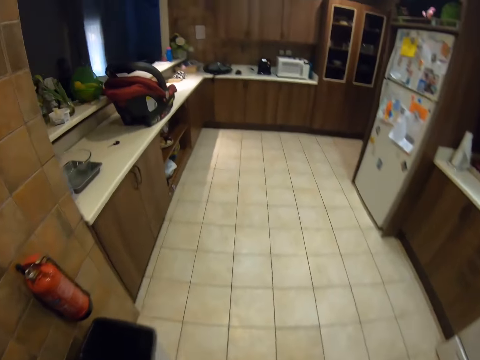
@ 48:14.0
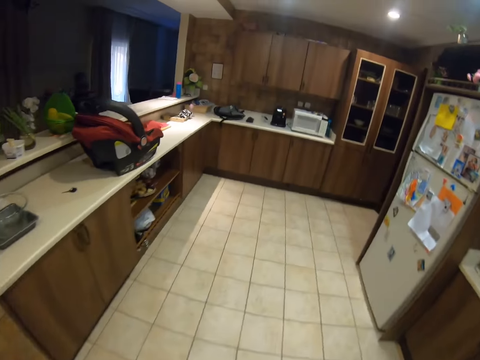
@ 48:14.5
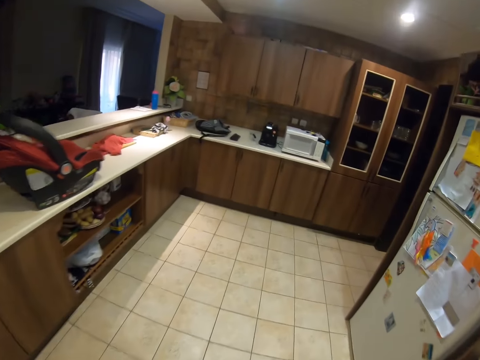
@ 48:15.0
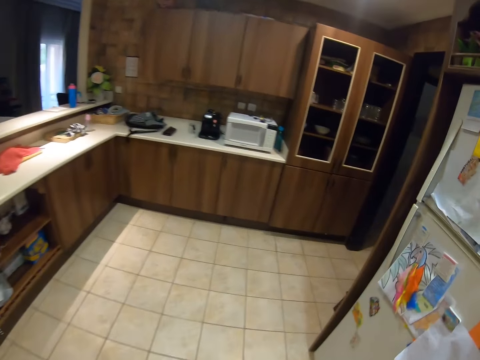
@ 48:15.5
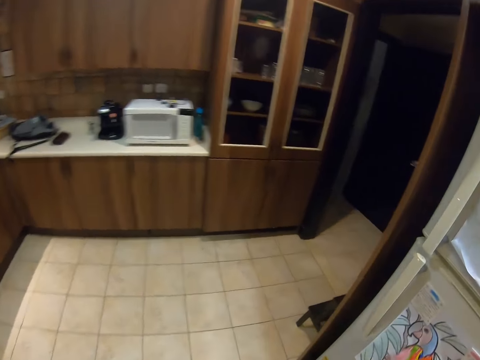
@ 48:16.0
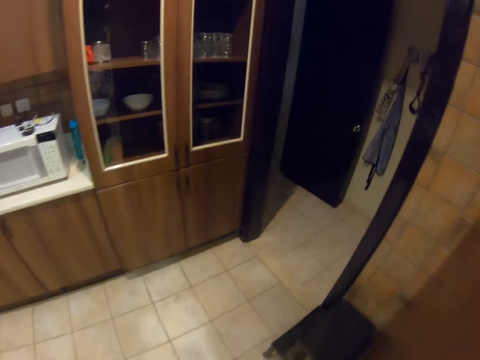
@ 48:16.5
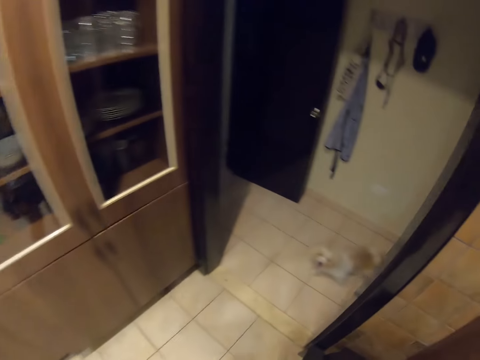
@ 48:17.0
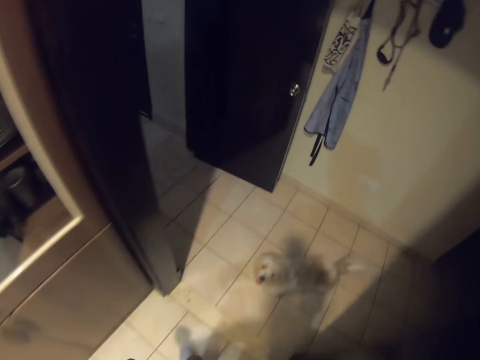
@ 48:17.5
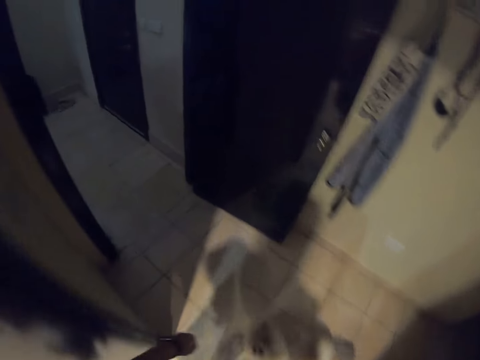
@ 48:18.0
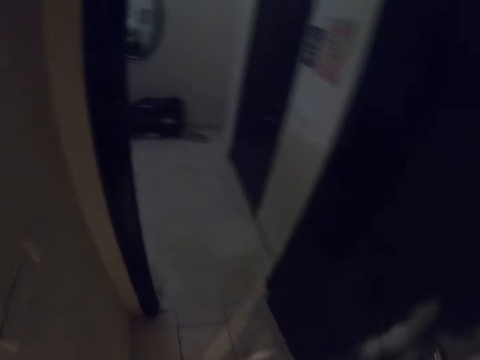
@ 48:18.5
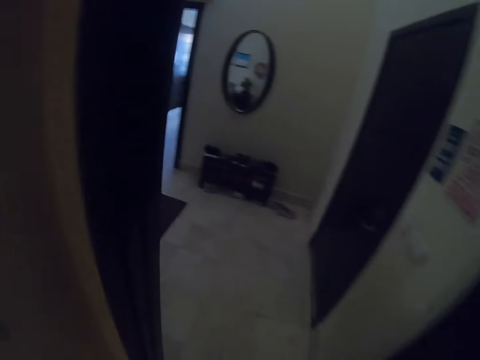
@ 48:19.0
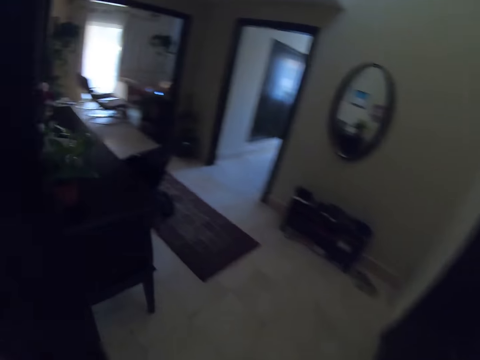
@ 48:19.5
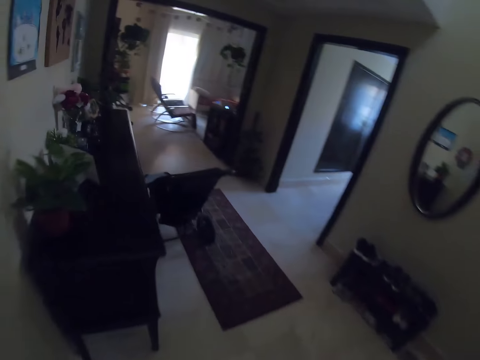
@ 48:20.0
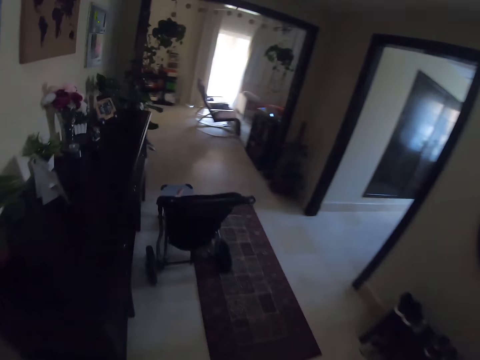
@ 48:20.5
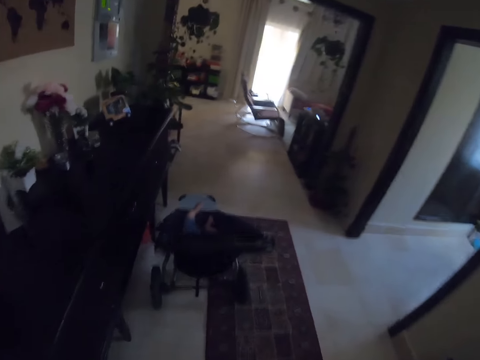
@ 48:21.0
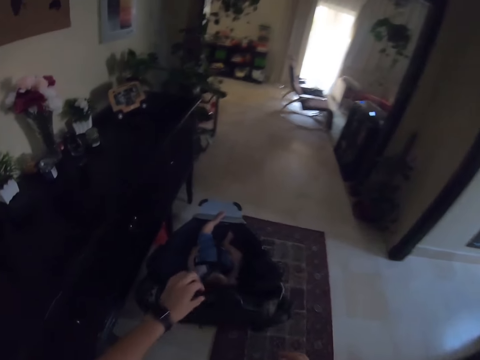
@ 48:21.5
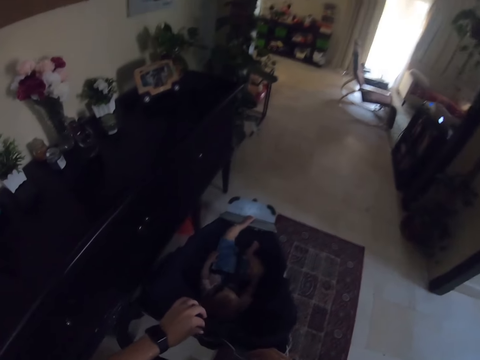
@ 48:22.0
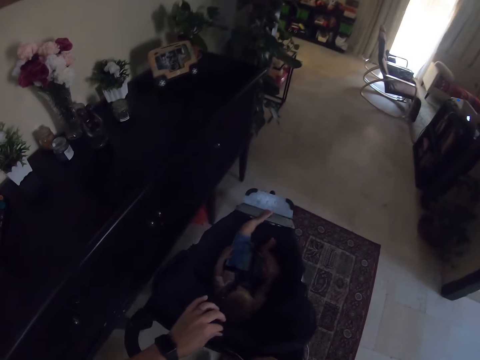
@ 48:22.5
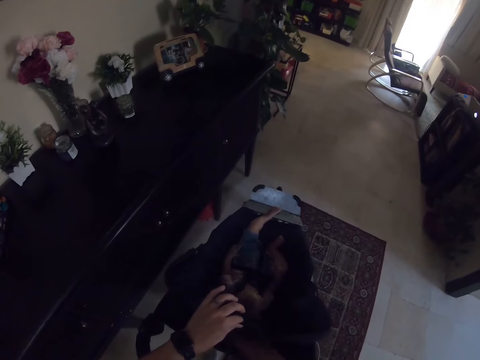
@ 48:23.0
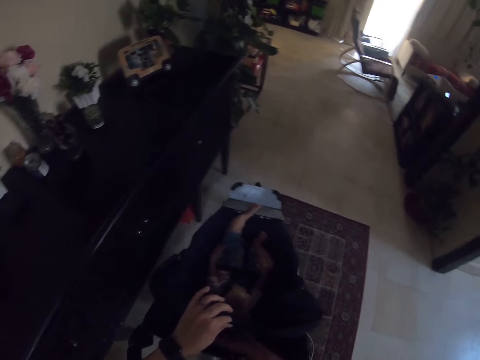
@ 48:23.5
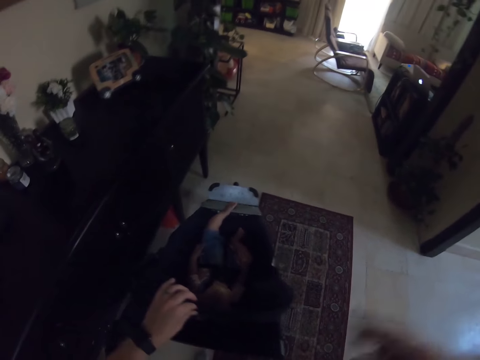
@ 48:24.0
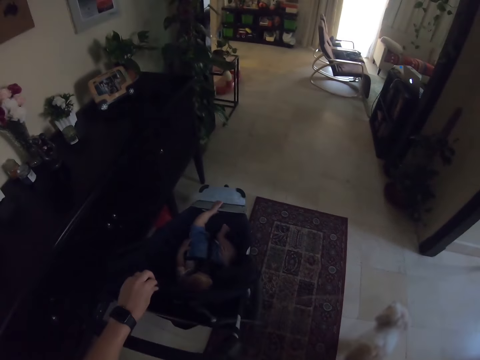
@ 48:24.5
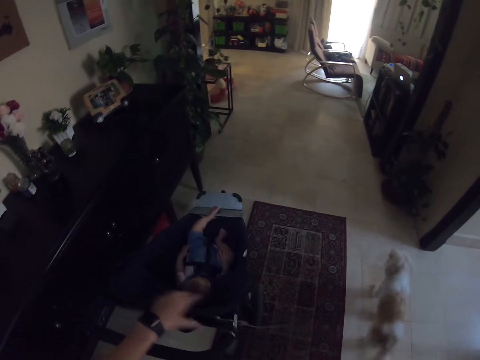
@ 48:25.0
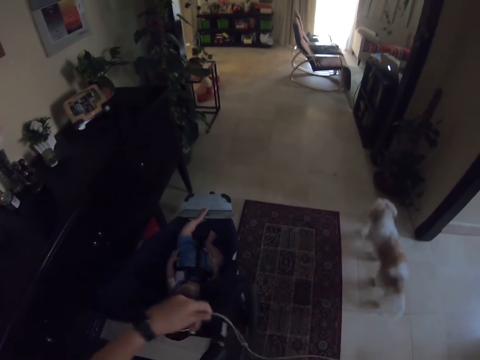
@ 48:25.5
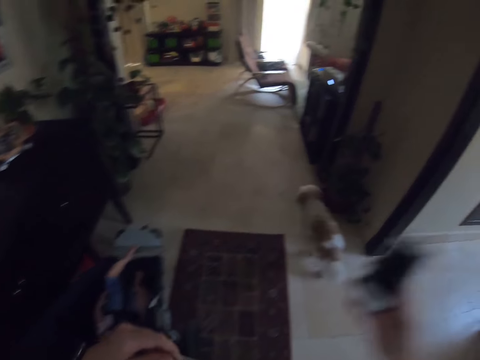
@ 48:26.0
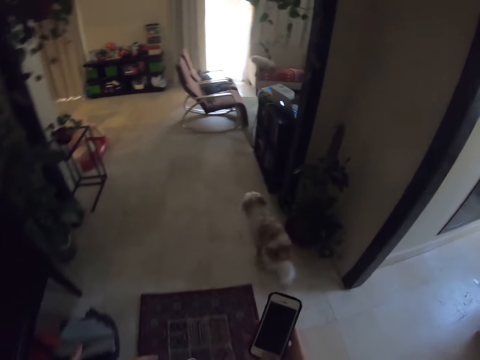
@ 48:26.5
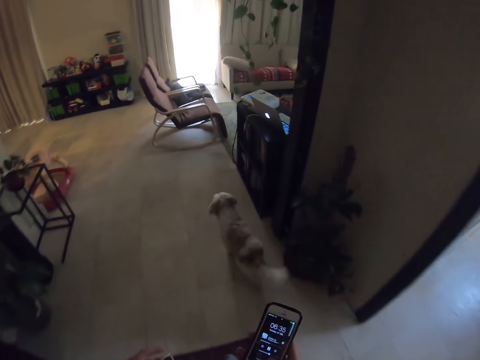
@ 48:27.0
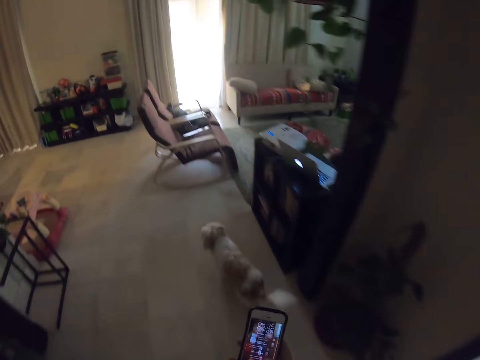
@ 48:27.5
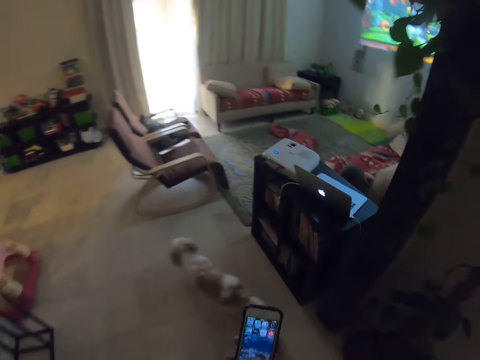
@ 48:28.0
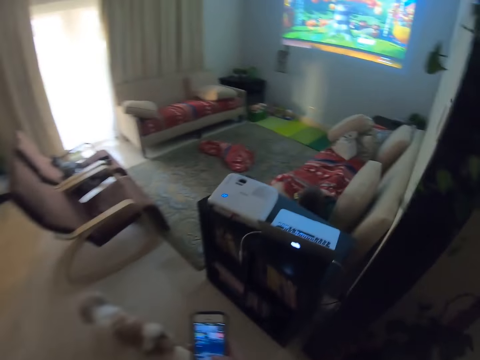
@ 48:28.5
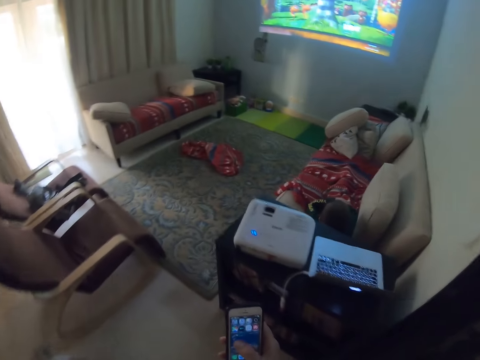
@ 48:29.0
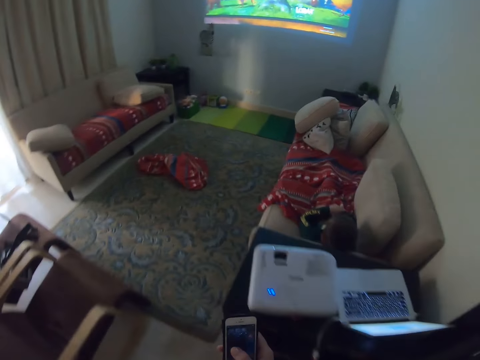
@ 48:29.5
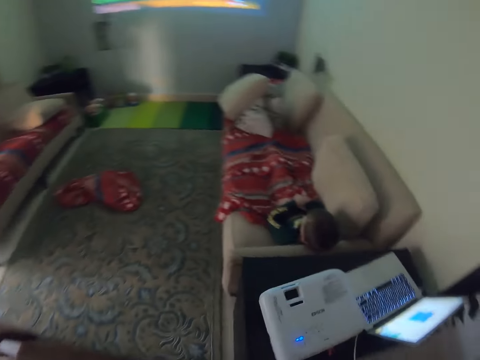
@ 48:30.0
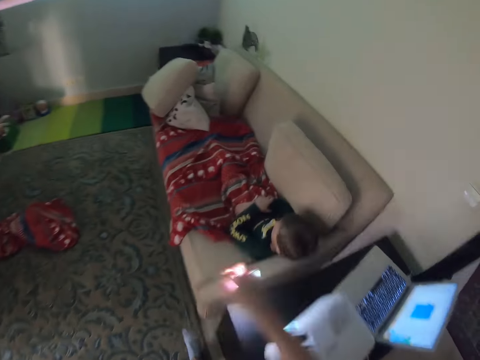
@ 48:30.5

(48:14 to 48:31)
The camera wearer picks up a phone. They hold an earphone. They lift a hand. They hold the earphone. They operate the phone. They move around. A child lays on the couch.

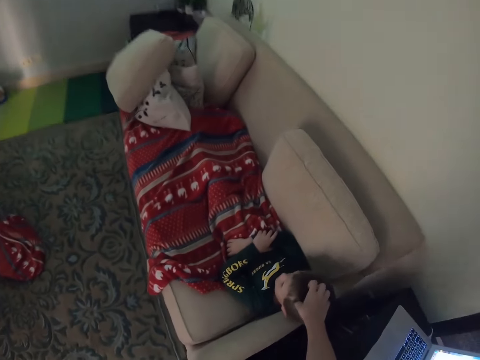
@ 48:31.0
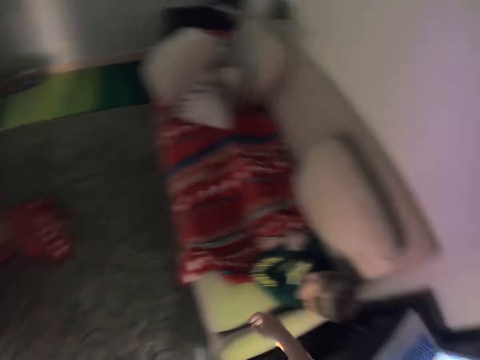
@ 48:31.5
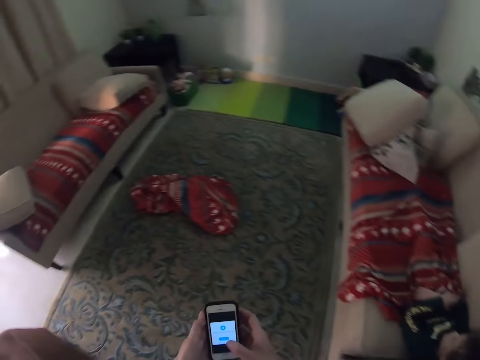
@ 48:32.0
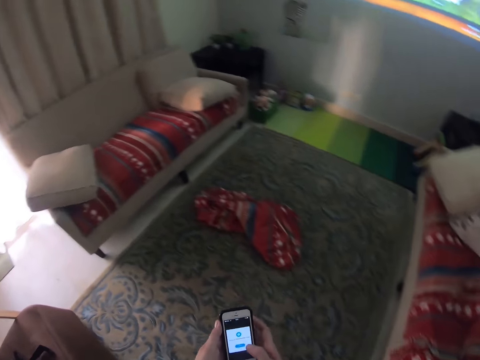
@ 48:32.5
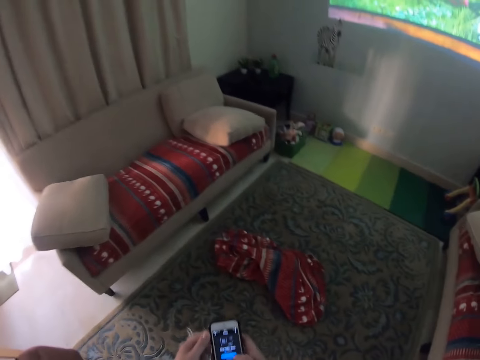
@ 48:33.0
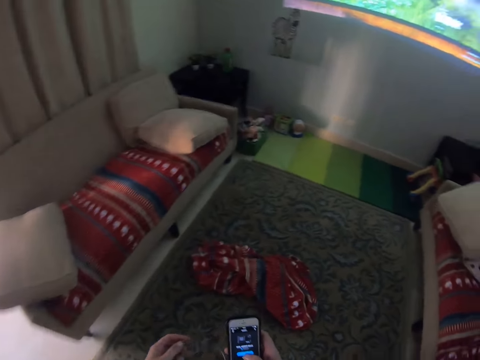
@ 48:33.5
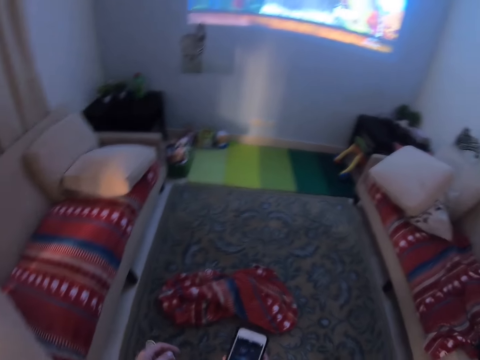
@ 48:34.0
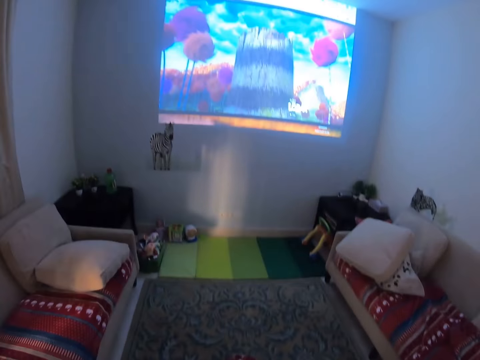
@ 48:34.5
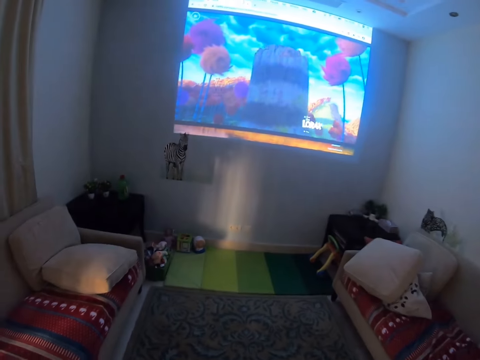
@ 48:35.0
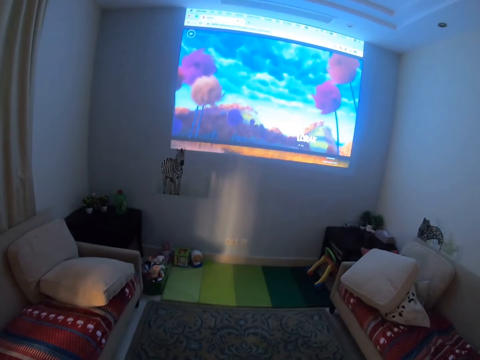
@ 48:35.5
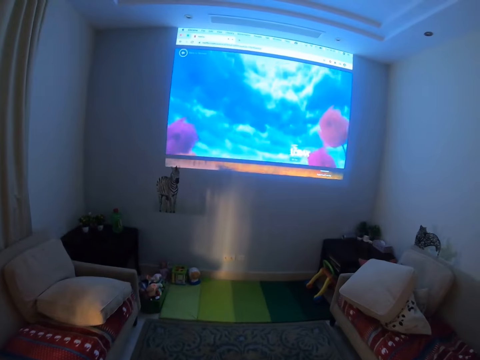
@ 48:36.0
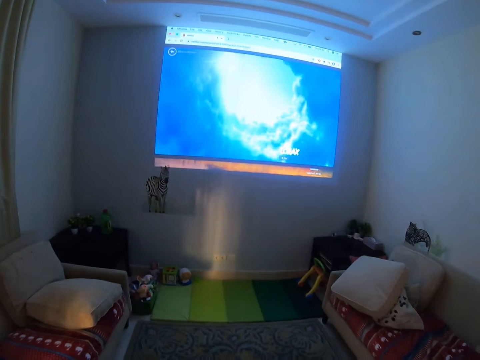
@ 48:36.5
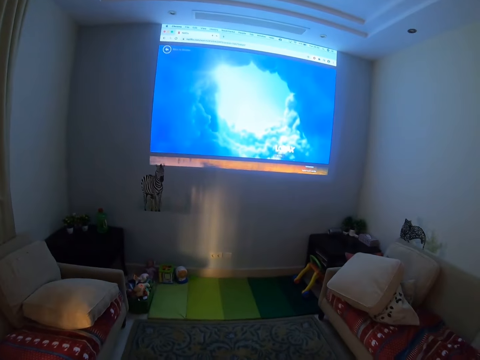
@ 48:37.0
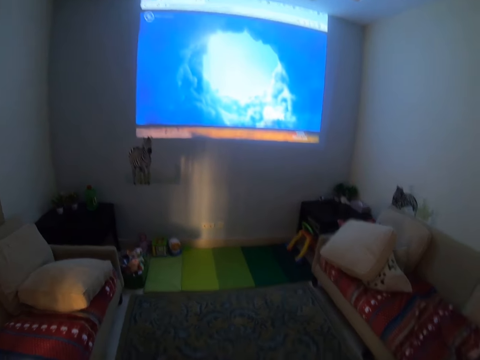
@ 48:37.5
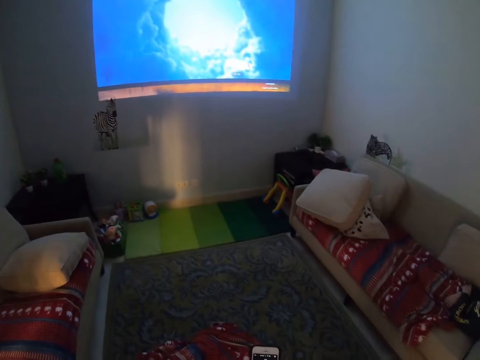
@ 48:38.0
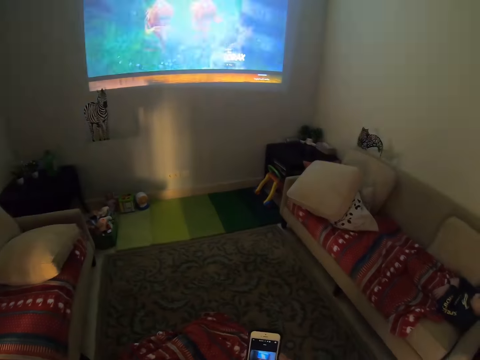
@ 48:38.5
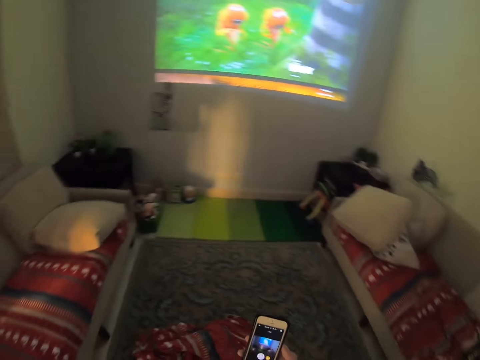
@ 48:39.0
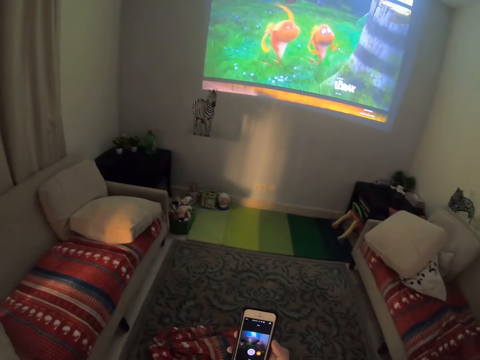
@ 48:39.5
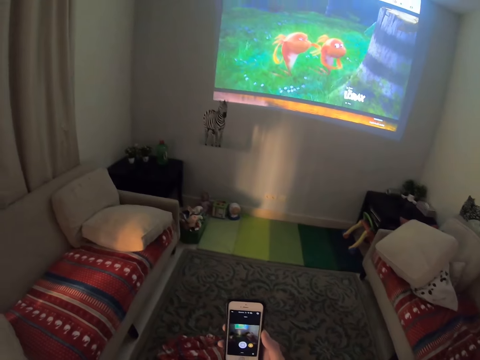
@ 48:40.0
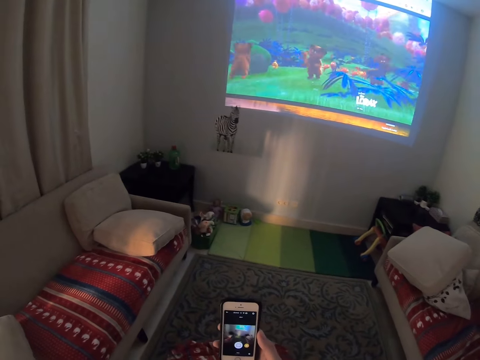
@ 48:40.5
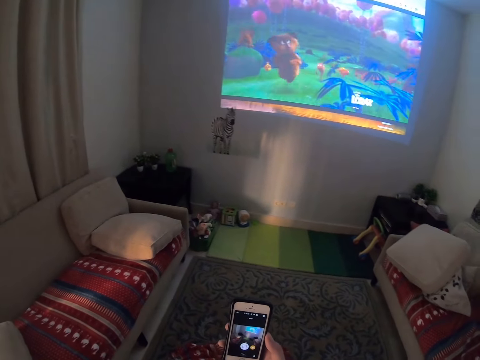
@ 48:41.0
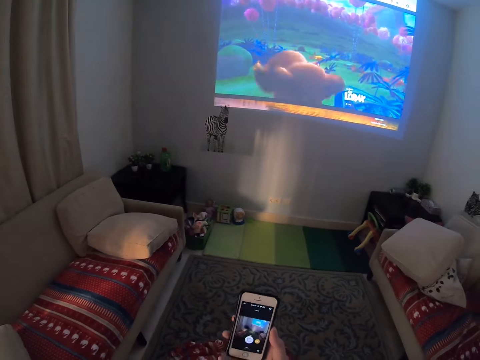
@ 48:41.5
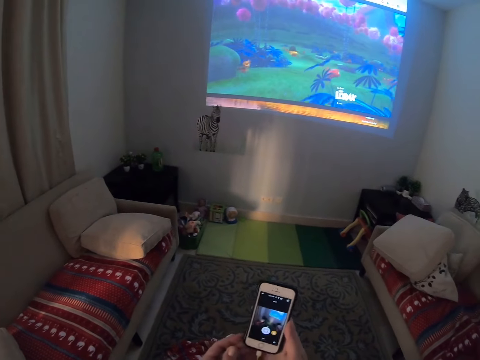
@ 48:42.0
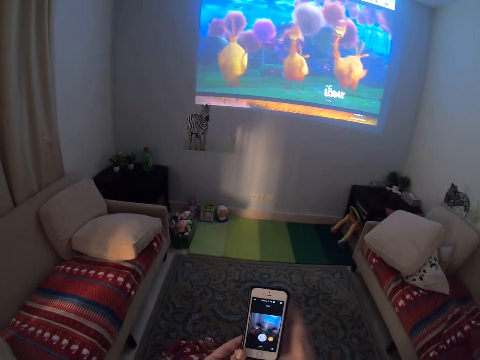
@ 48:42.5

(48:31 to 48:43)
The camera wearer touches their head. They touch the child. They operate the phone. They hold the earphones. They move around. They watch TV. They record a video. They exchange the phone to the other hand.
